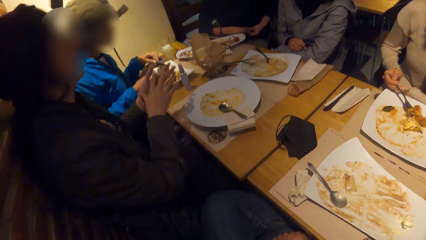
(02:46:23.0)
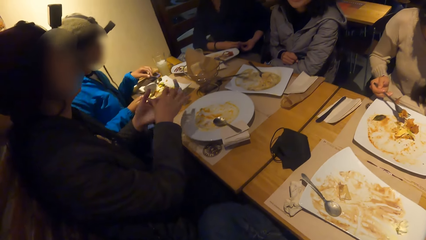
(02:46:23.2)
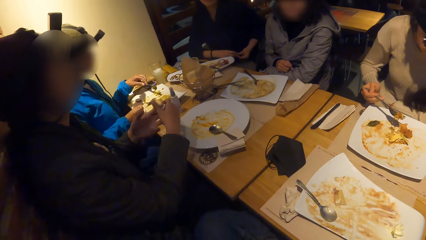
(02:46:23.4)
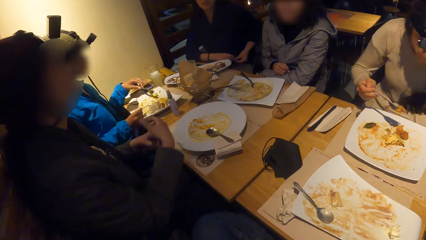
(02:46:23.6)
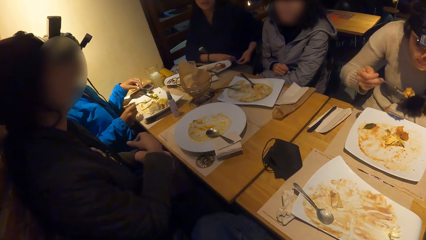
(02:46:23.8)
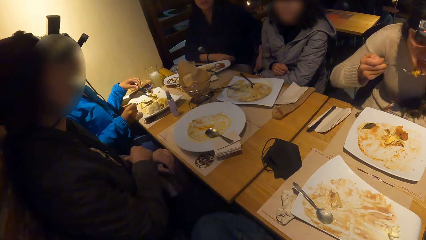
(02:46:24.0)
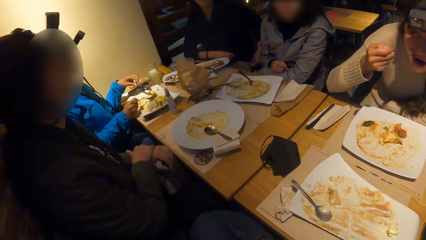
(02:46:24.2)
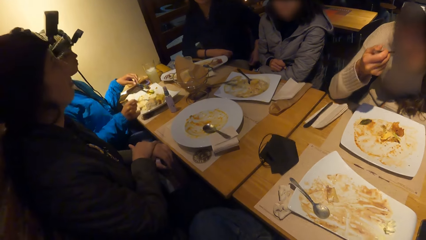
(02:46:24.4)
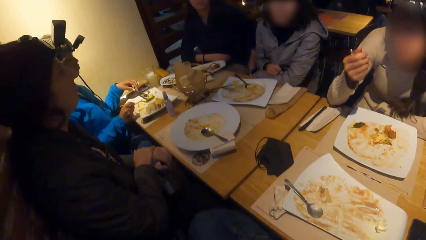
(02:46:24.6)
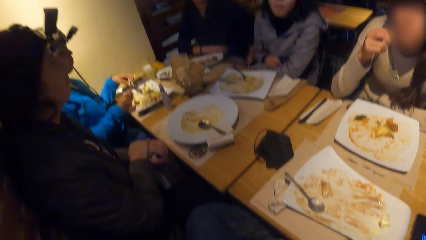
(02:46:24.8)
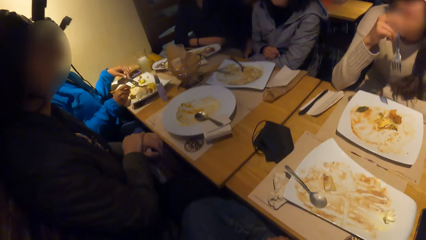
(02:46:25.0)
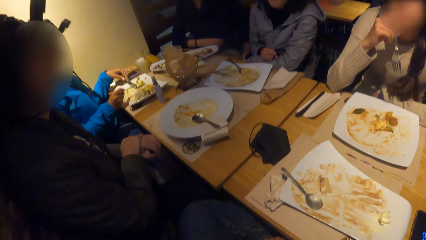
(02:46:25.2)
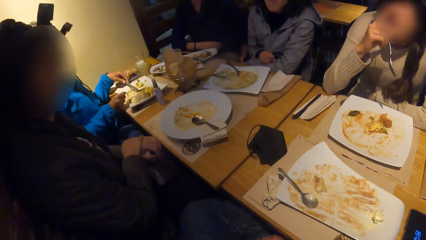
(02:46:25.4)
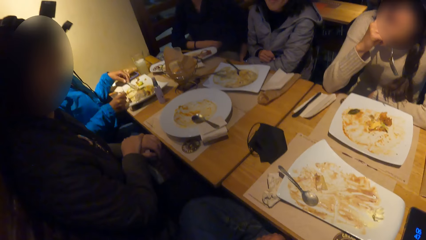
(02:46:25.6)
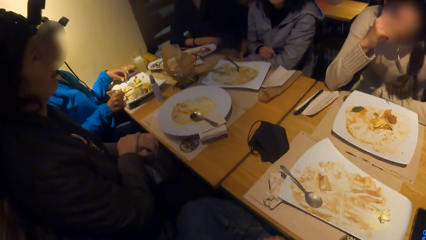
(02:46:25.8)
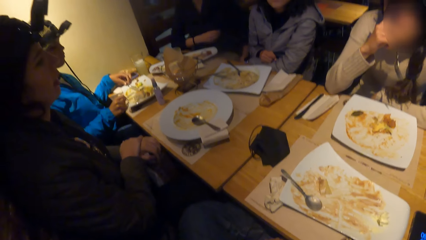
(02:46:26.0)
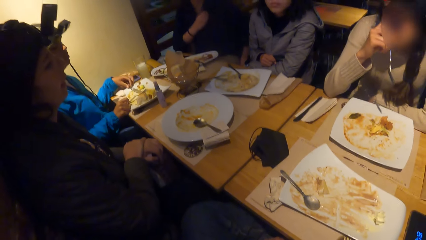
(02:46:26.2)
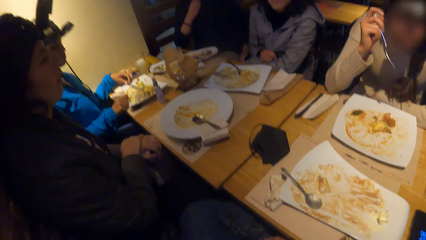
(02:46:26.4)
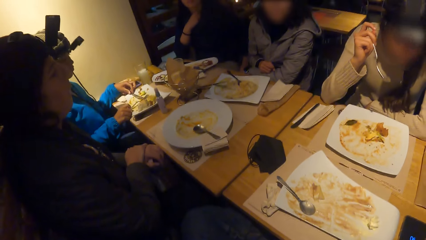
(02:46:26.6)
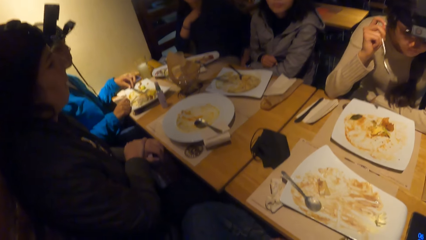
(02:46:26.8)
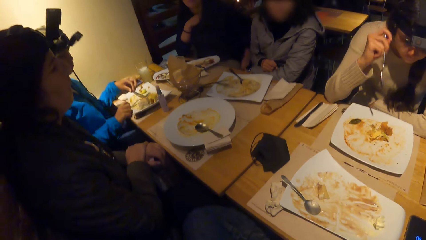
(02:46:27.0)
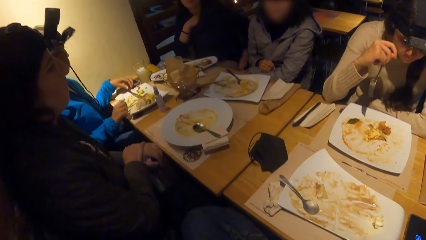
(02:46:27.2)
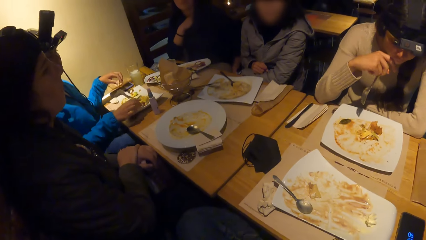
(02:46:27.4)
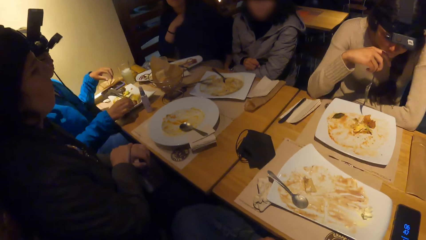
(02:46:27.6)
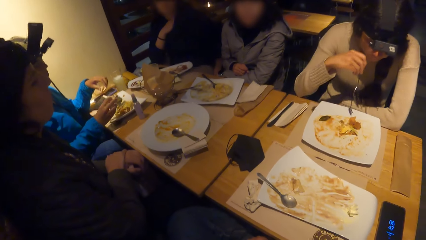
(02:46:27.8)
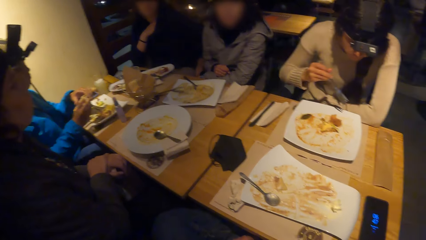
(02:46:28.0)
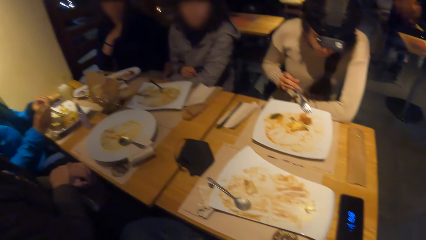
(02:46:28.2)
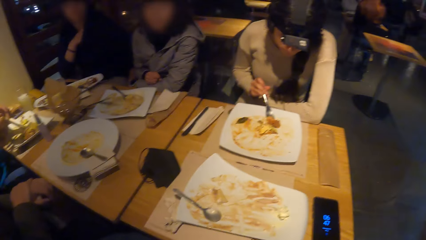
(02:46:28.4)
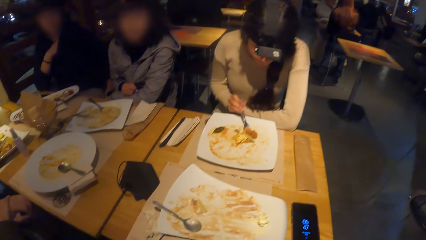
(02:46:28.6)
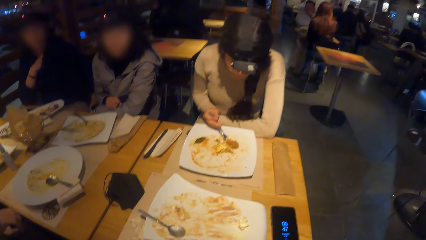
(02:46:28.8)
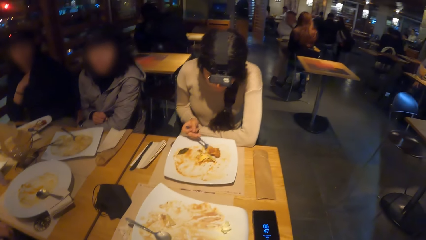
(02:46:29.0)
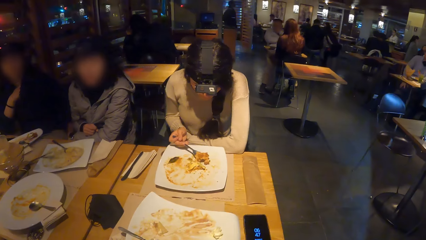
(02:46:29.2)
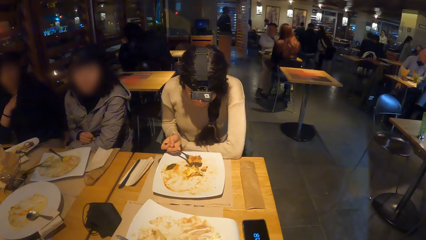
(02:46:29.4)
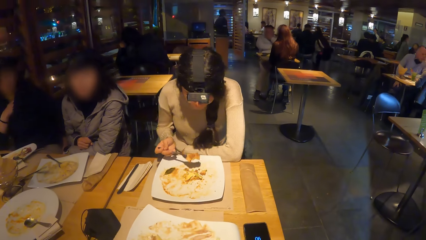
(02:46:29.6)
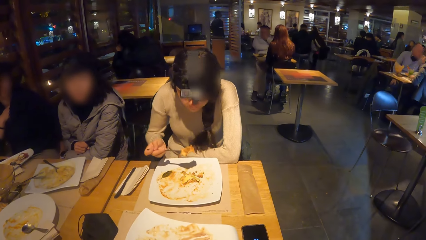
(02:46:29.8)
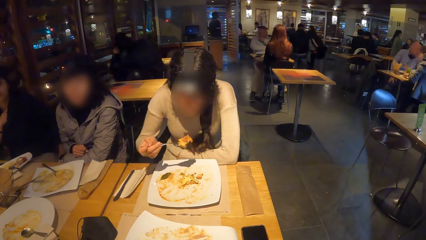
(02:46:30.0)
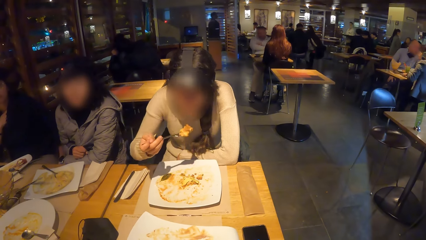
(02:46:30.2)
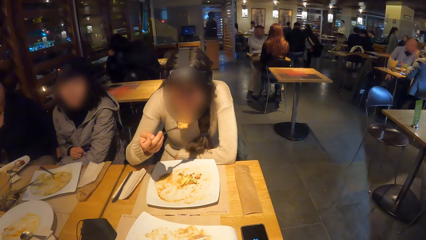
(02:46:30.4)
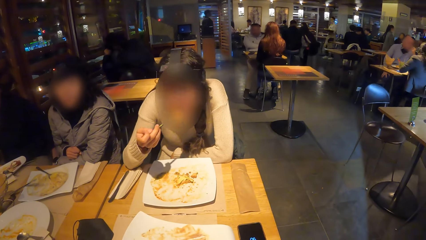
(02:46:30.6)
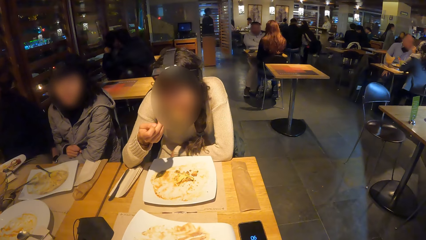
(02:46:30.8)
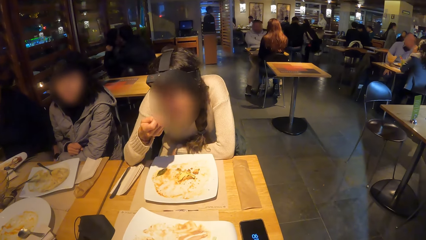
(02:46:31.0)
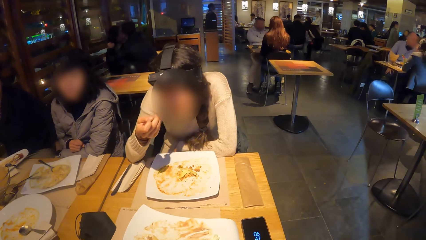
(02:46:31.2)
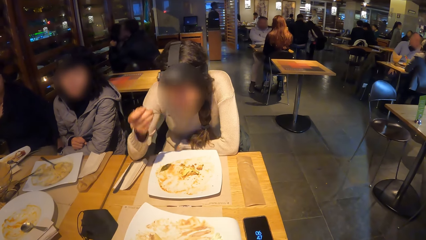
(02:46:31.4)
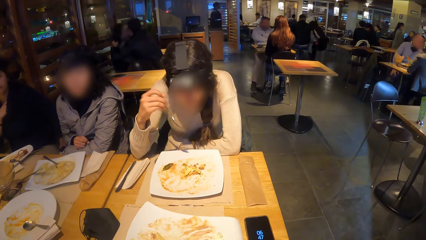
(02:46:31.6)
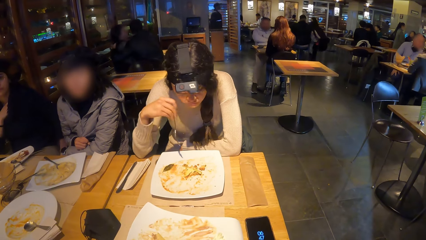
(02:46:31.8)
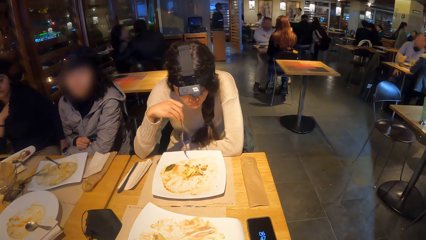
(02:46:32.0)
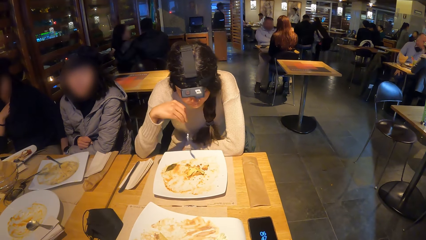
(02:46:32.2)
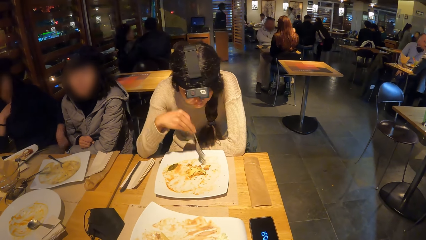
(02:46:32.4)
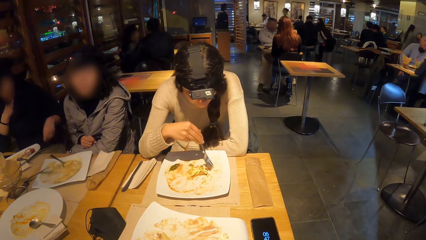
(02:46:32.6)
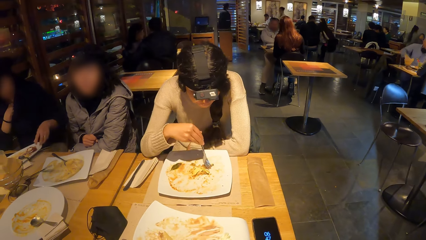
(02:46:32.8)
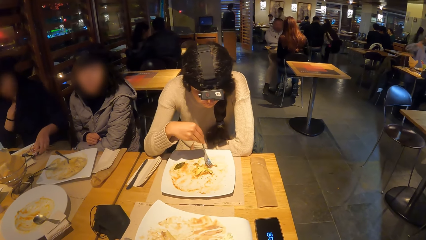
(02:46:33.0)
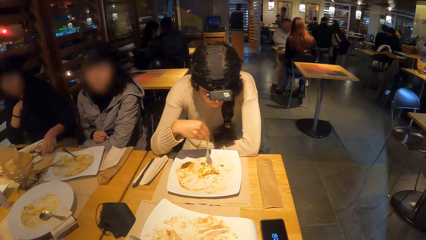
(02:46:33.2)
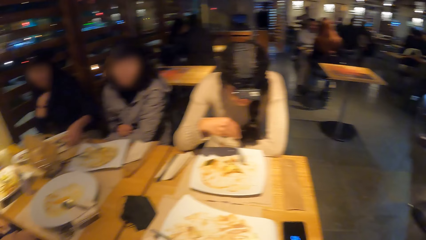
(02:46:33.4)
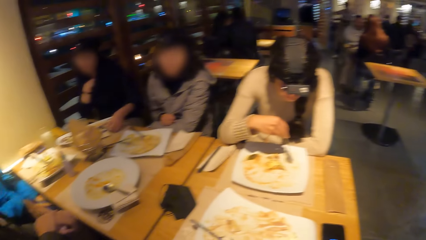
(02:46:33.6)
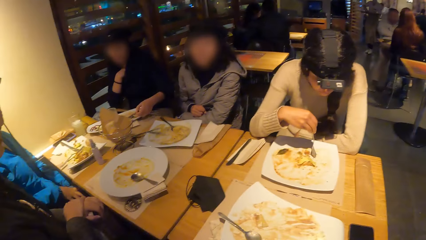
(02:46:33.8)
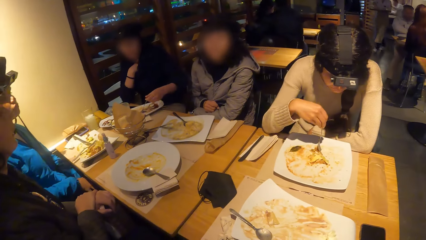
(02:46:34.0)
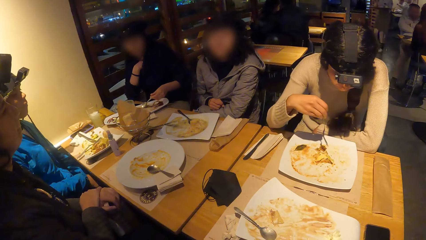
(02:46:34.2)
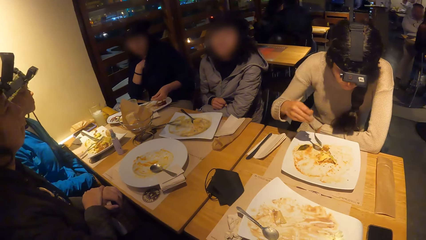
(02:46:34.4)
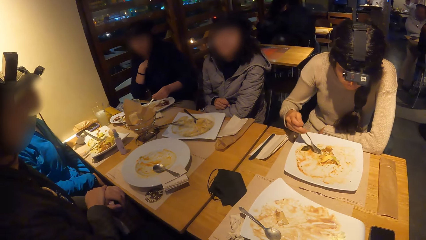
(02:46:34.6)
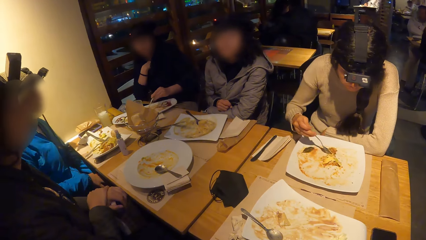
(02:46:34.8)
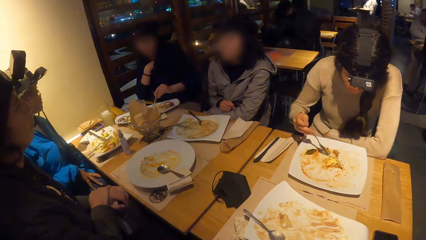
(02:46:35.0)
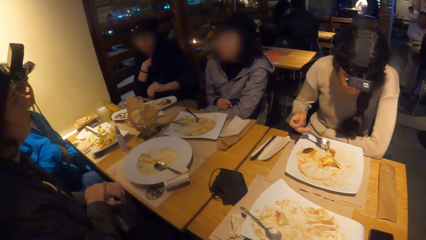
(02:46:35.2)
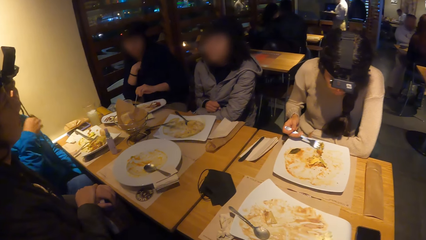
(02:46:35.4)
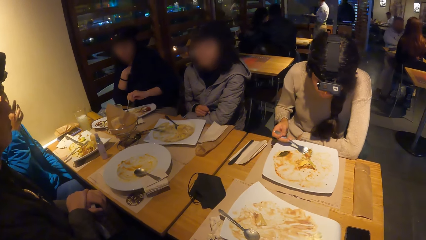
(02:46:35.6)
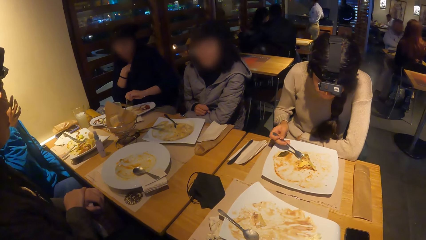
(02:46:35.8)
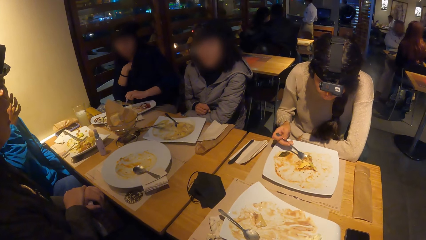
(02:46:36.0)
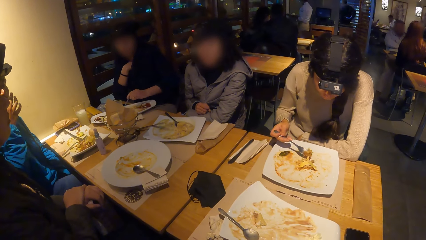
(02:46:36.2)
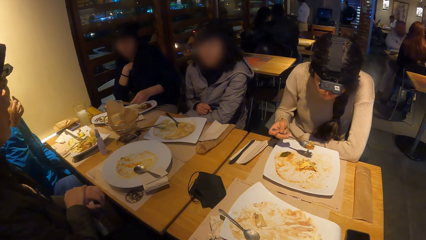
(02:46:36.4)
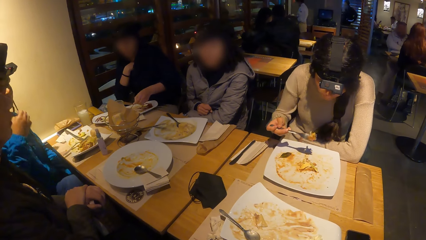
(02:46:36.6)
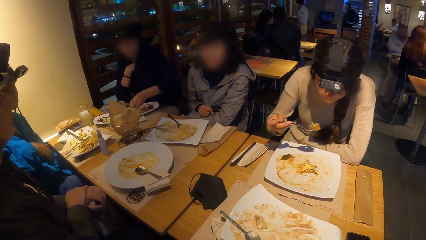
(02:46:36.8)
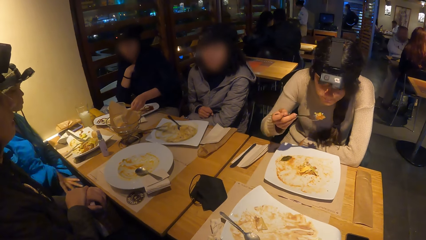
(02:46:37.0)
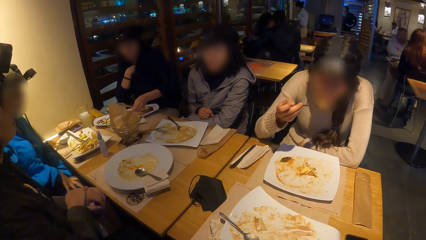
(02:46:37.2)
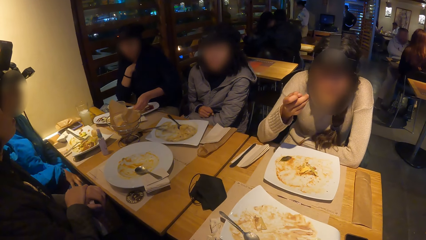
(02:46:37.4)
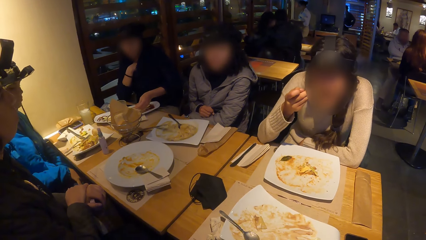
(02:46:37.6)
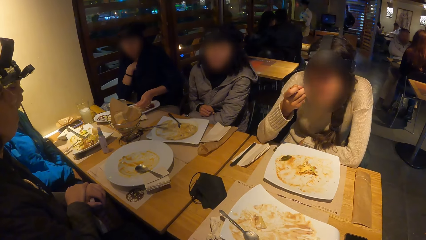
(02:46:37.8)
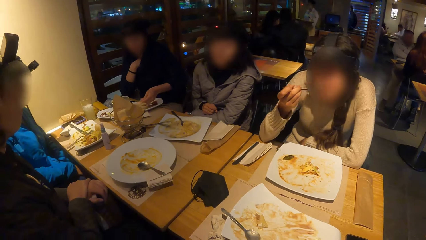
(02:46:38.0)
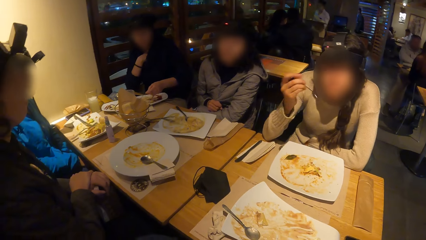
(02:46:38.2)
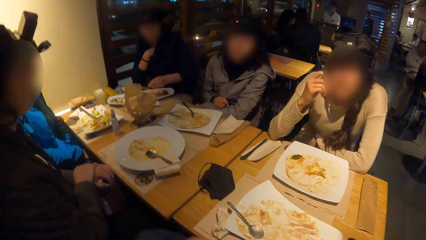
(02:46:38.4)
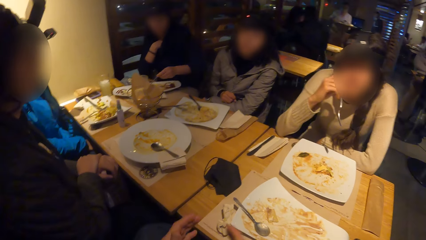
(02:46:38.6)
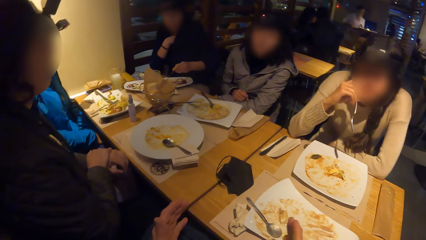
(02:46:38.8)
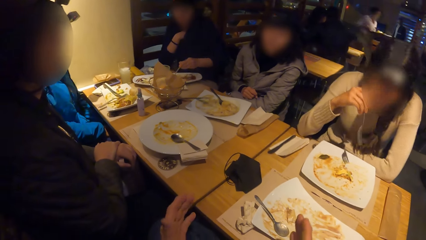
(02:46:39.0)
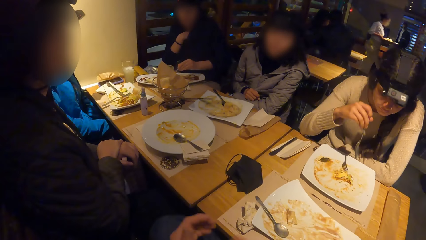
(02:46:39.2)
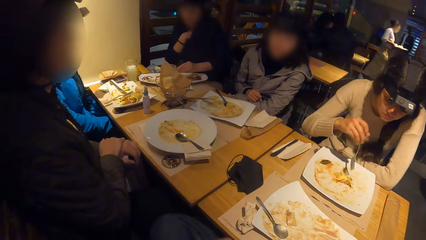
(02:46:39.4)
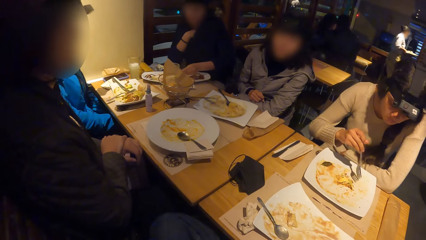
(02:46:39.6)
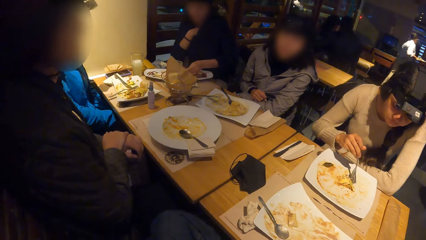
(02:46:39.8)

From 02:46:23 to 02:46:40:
A woman packs the mac and cheese from the plate with the fork in her right hand. Another woman folds her hands on the water can on her legs. The first woman puts the mac and cheese in her mouth with the fork in her right hand. A third woman touches the pickle on the plate with the stainless fork in her right hand. A fourth woman scratches her left thigh with her left hand. The first woman touches her face with her right hand. The third woman drops the knife on the plate with her left hand and drops the stainless fork on the plate with her right hand. The third woman drops the stainless fork on the plate with her right hand again. The fourth woman puts her right hand in her blouse. The third woman drops the knife on the plate with her left hand, picks the stainless fork from the plate with her right hand, and holds the stainless fork on the plate with her right hand. The first woman gathers the mac and cheese on the plate with the fork in her right hand and scoops food from the plate. The camera wearer looks around. The first woman puts the mac and cheese in her mouth with the fork in her right hand. The first woman gathers the mac and cheese on the plate with the fork in her right hand. The fourth woman picks the spoon from the plate on the table with her left hand. The third woman cleans her right hand on her trouser. The third woman cleans her right hand on her trouser again. The fourth woman packs the lasagna on the plate with the stainless spoon in her left hand. The third woman touches her mouth with her right hand. The first woman packs the mac and cheese on the plate with the fork in her right hand. The third woman cleans her right hand on her trouser. The first woman puts the mac and cheese in her mouth with the fork in her right hand. The camera wearer gesticulates with his hands.
